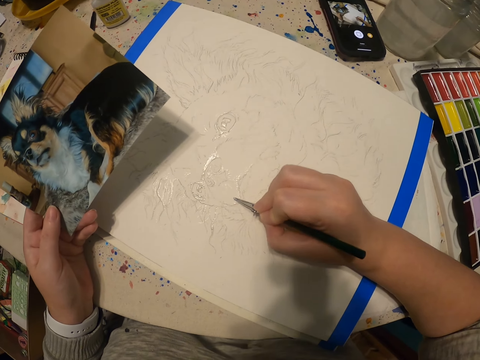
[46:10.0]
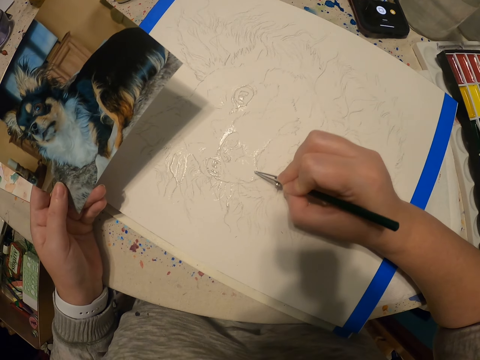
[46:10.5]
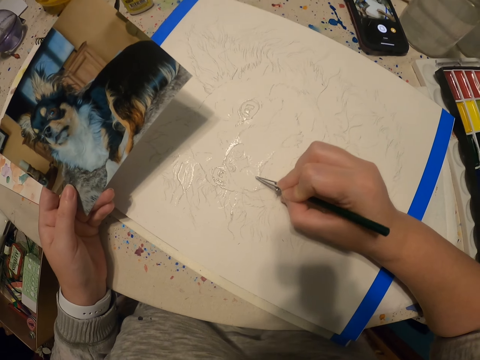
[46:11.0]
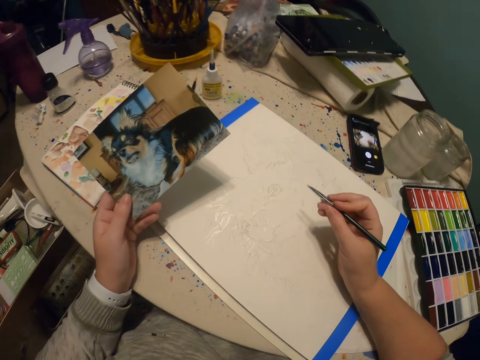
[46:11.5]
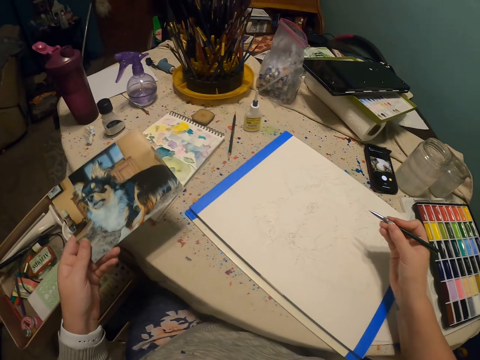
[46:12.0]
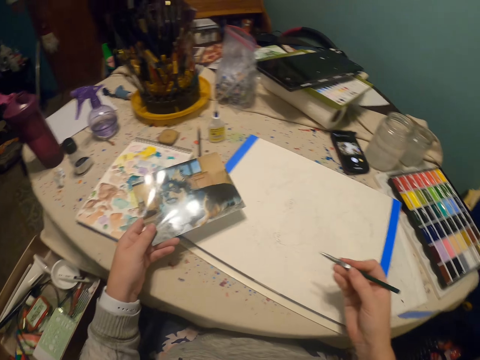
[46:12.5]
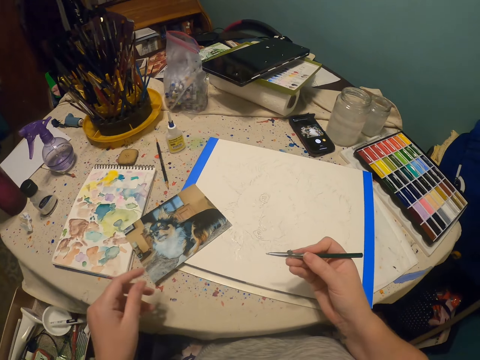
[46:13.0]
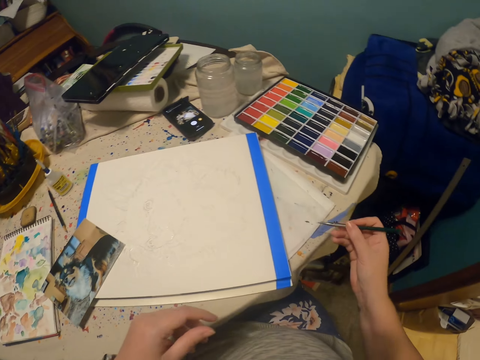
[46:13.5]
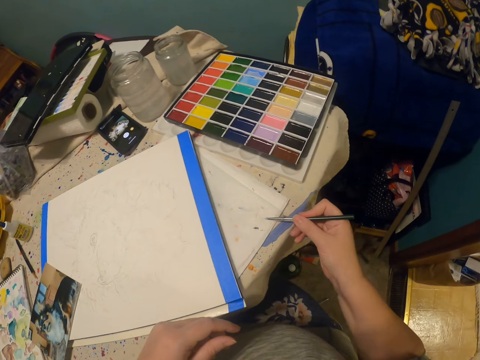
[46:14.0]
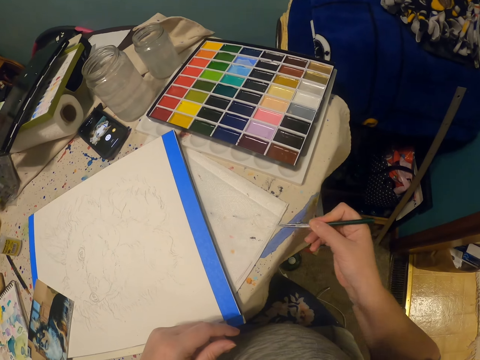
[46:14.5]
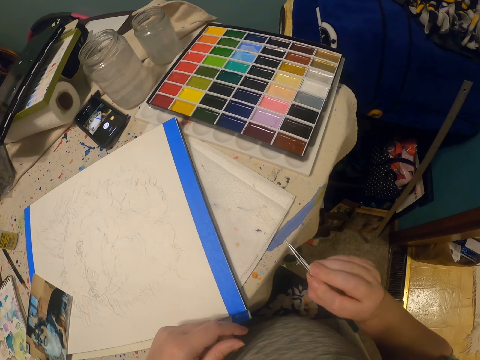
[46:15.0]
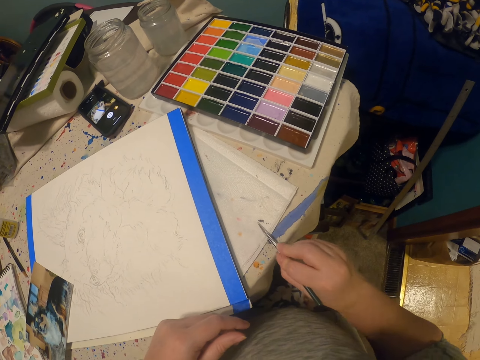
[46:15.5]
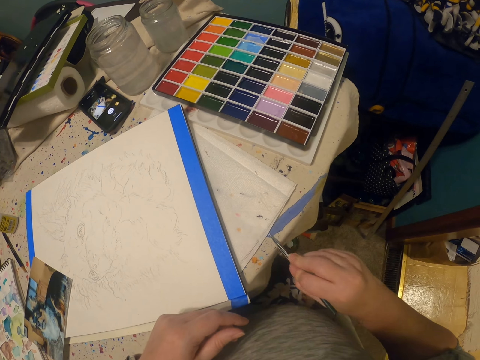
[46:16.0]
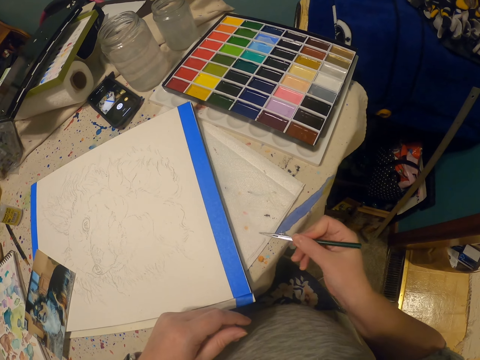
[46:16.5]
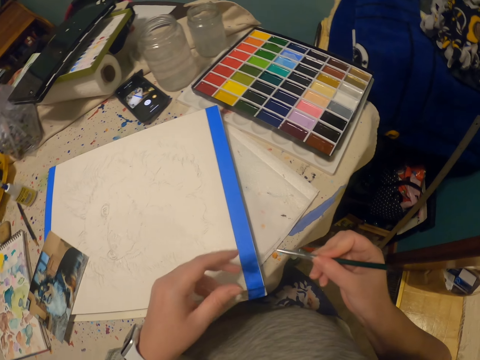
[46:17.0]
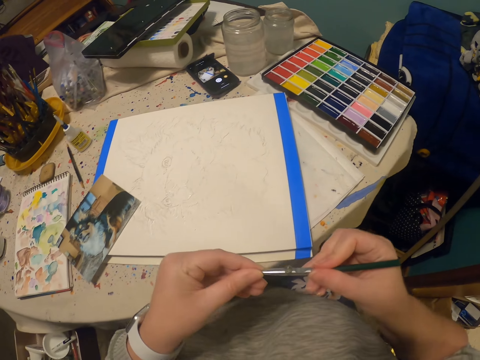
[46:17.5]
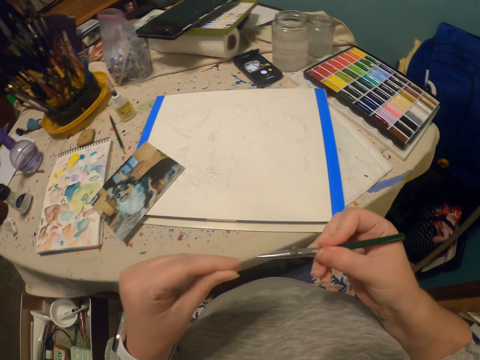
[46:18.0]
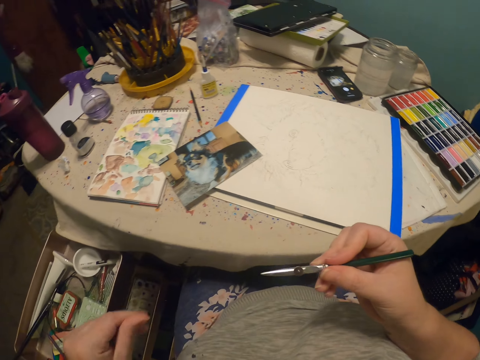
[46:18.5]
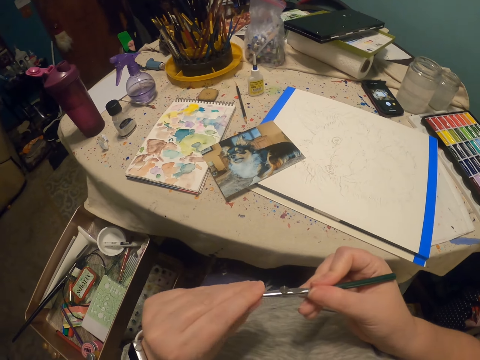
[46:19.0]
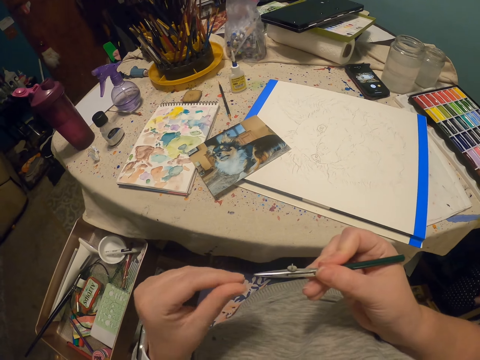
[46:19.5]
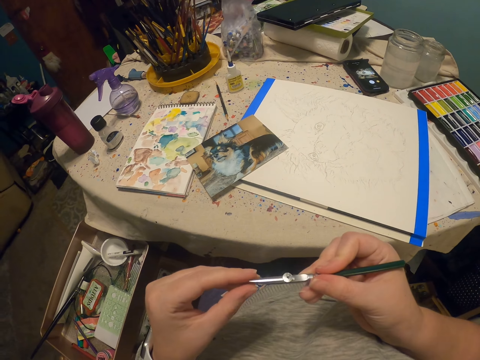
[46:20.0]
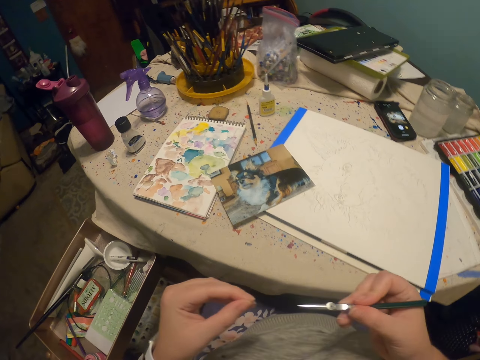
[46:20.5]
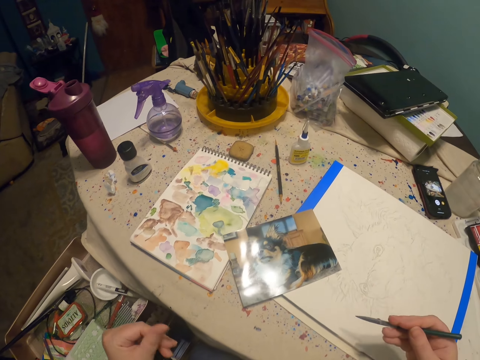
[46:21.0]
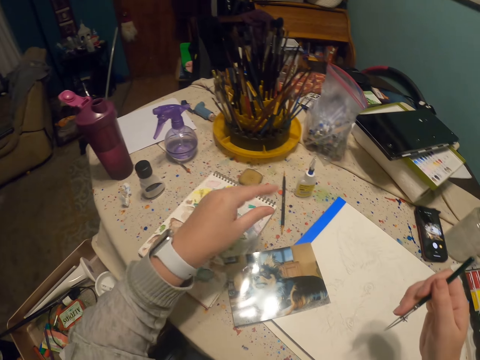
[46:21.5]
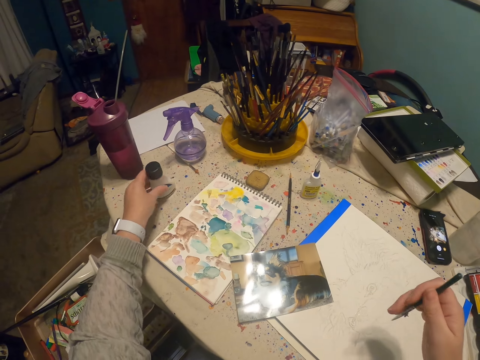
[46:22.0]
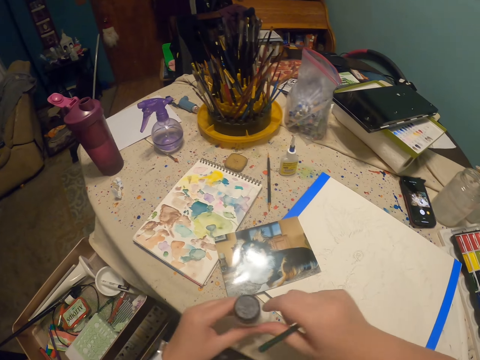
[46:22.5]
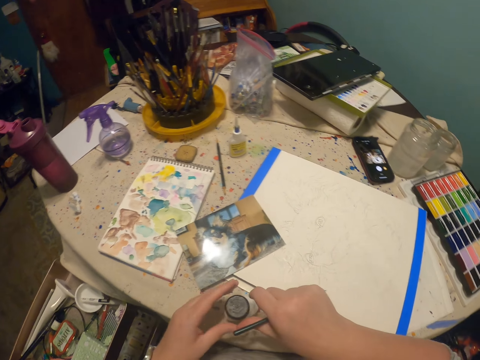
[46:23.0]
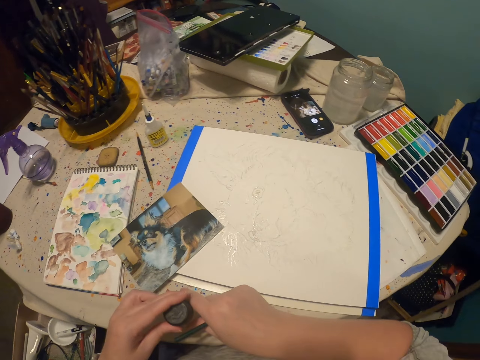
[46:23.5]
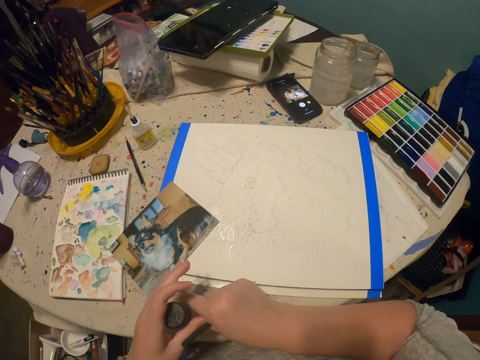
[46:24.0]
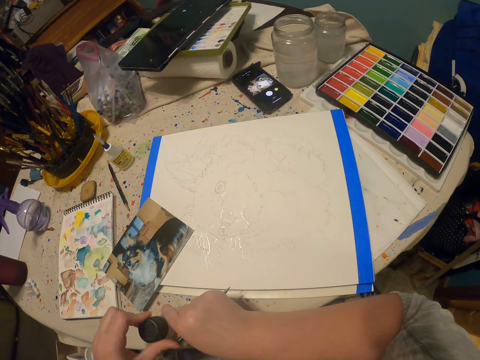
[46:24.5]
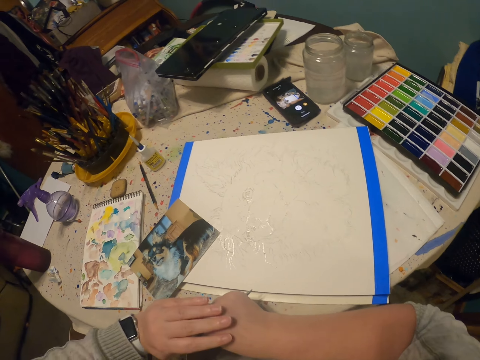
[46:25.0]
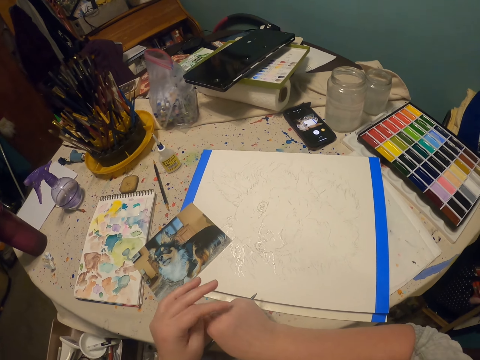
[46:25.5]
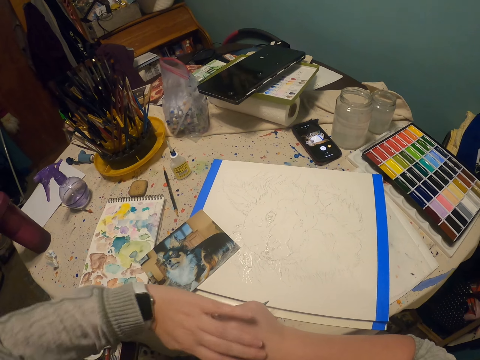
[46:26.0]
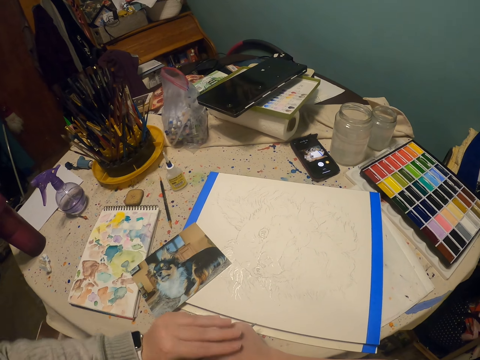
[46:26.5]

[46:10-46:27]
The camera wearer puts the dog's picture on the table using the left hand. They remove paint from the paintbrush on the book. They wipe the paintbrush using the left hand and rub fingers. They wipe the paintbrush using the left hand and rub fingers. They pick up paint and open the paint.

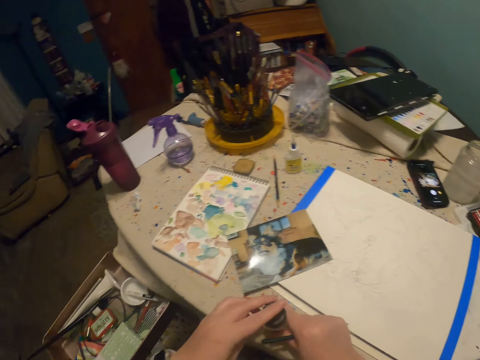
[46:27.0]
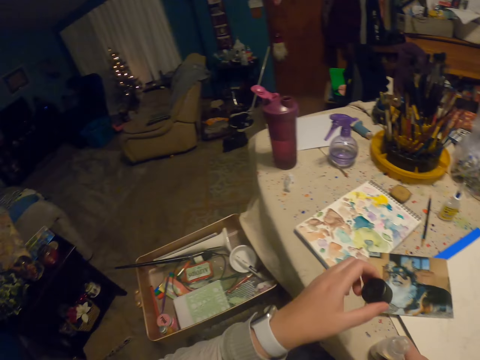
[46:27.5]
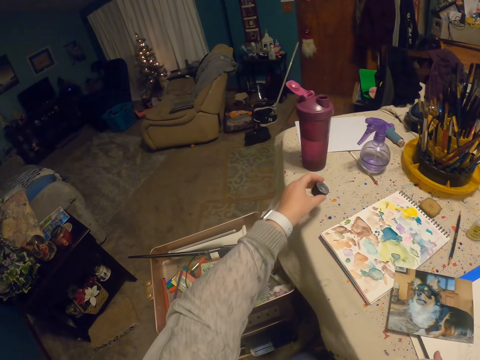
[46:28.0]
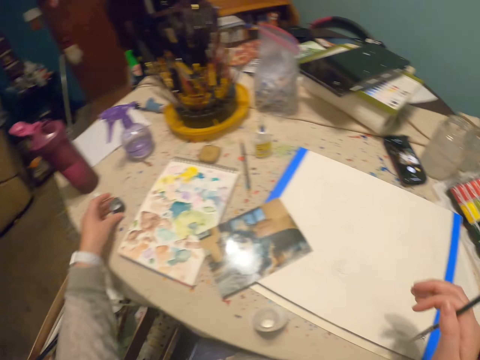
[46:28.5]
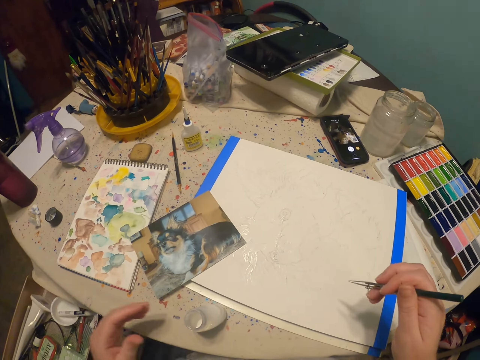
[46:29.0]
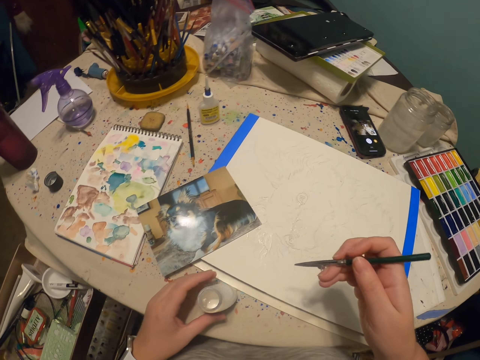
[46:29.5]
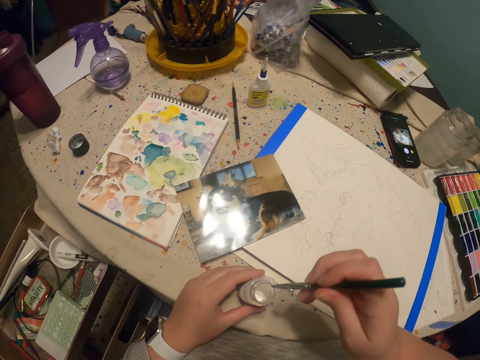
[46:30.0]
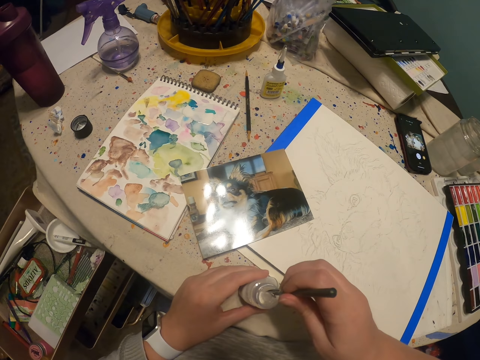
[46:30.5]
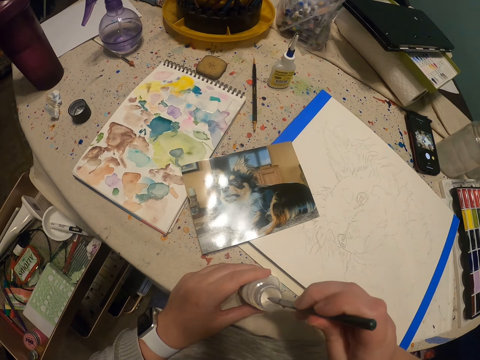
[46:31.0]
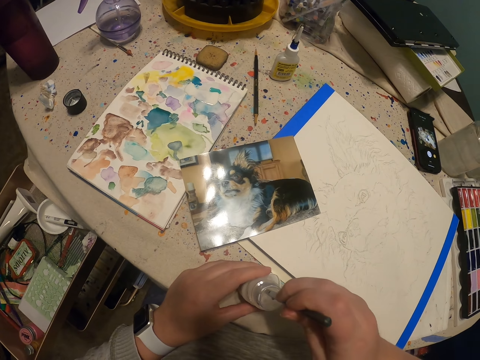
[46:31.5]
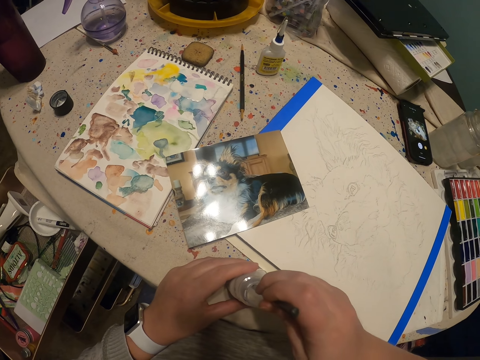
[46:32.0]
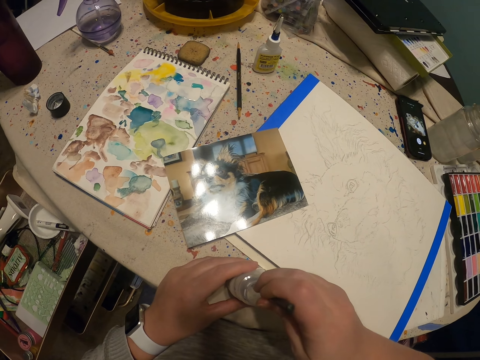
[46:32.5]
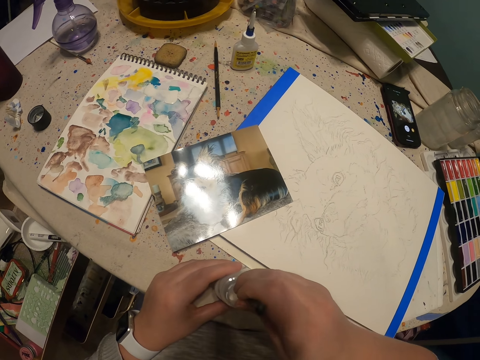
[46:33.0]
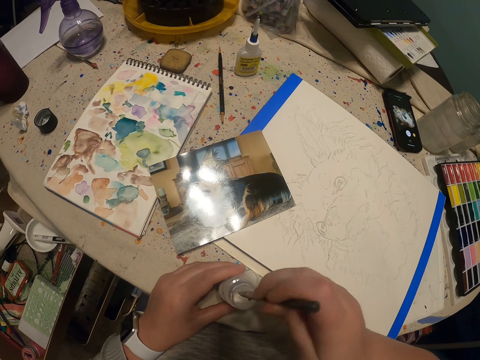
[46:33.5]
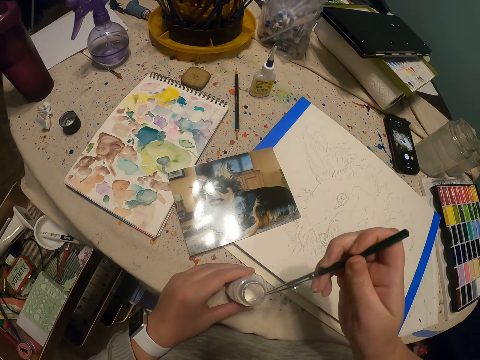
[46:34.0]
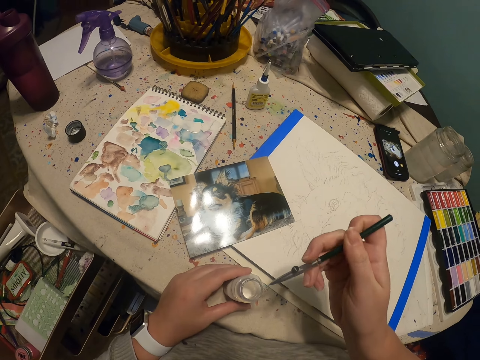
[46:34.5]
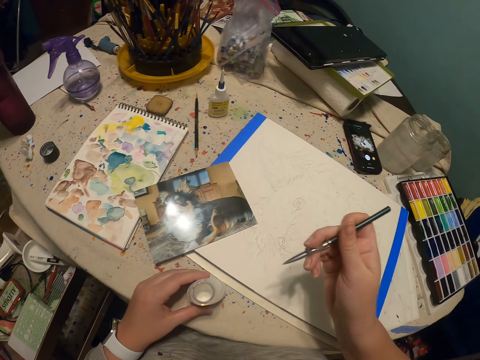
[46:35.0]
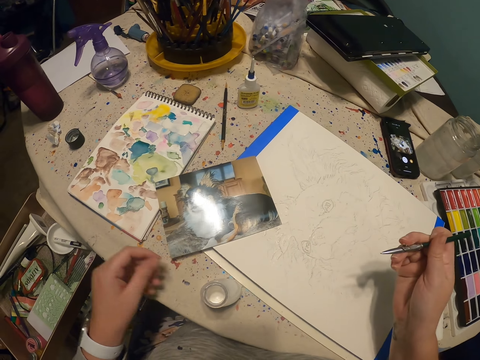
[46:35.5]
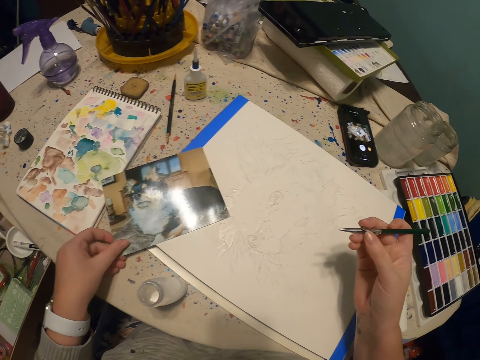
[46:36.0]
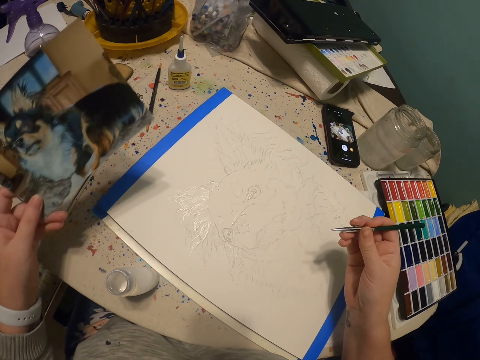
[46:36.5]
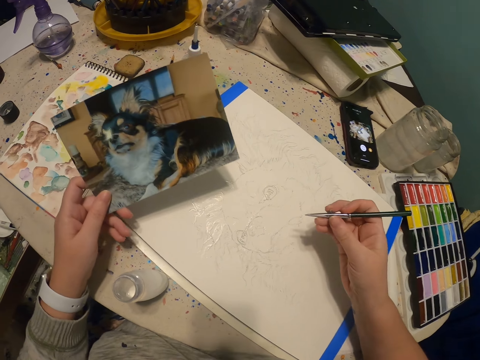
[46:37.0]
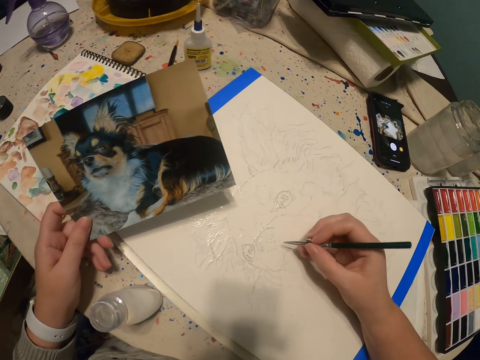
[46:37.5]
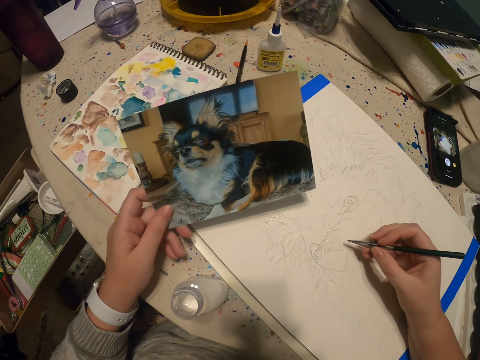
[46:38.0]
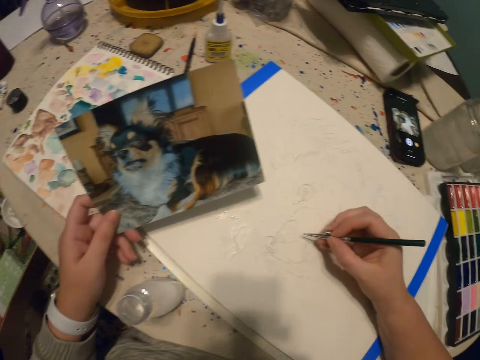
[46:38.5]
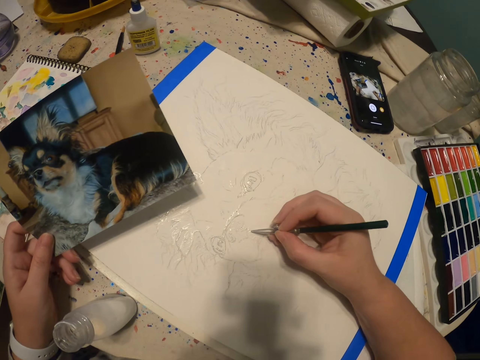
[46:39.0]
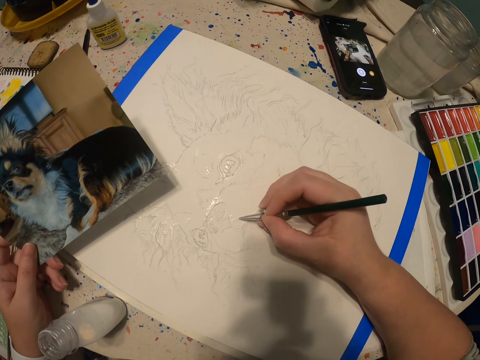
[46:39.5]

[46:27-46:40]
The camera wearer puts the paint can lid on the work table. They hold the paint with the left hand. They dip the paint pen or paint brush in the paint bottle. They pick a dog picture from the table using the left hand. They draw a picture with the pen on the paper.
